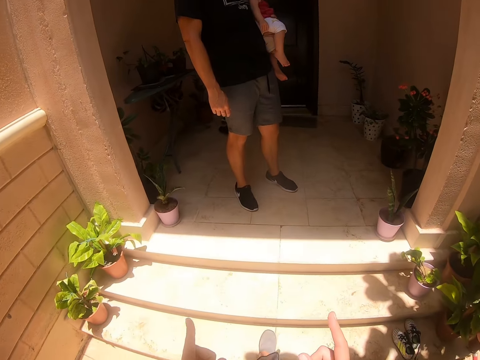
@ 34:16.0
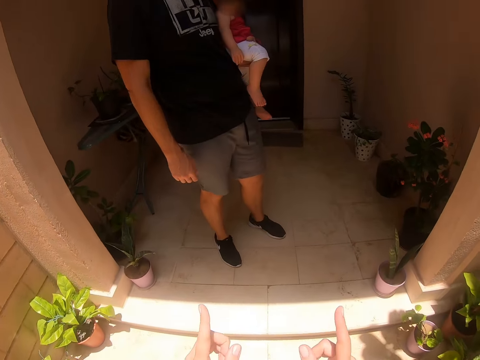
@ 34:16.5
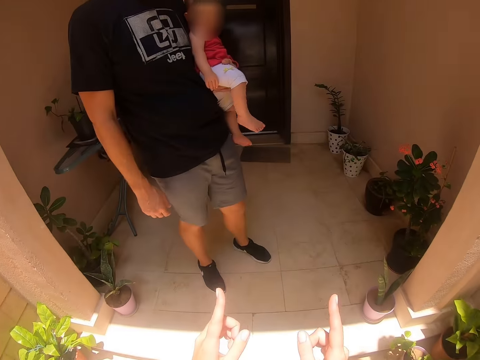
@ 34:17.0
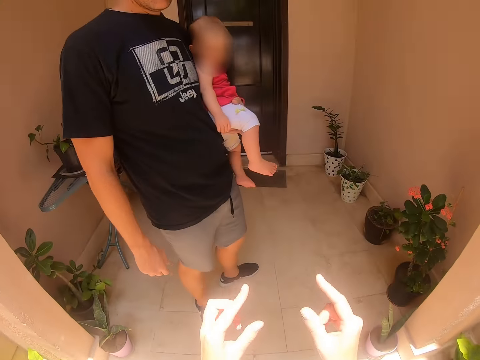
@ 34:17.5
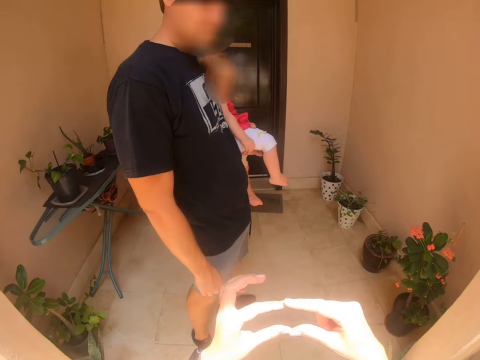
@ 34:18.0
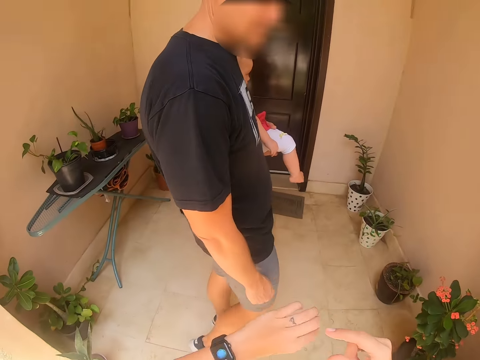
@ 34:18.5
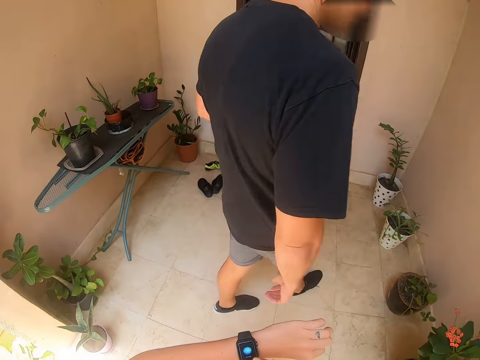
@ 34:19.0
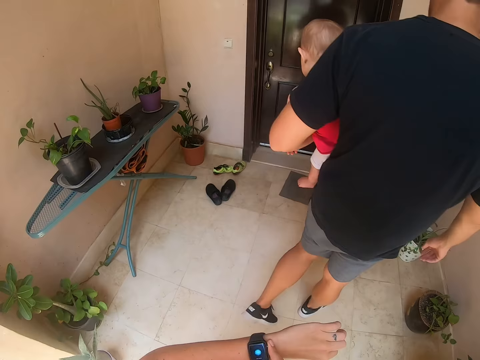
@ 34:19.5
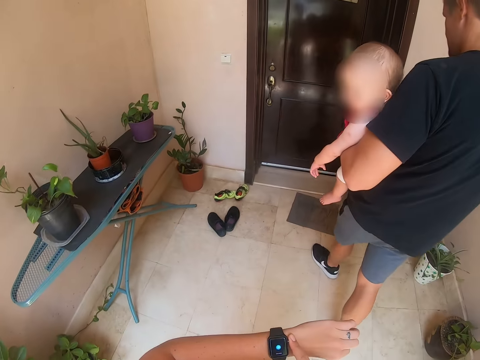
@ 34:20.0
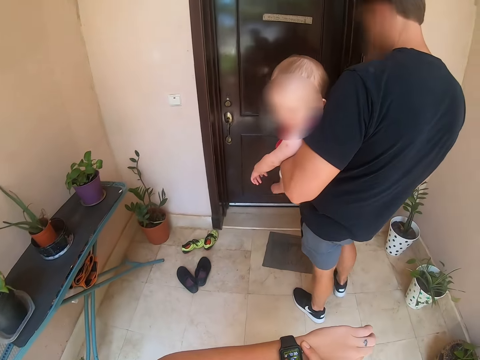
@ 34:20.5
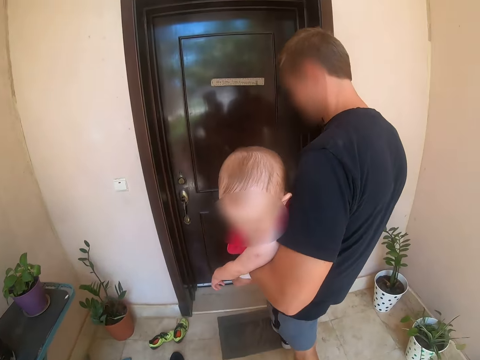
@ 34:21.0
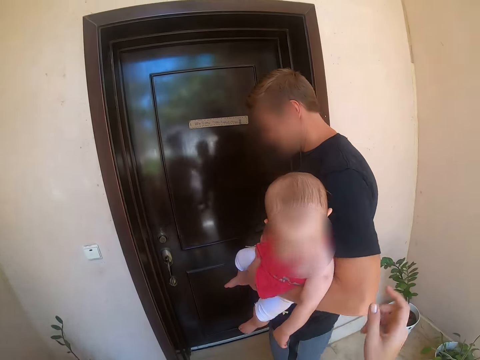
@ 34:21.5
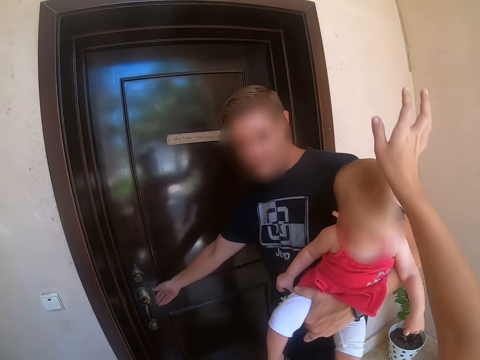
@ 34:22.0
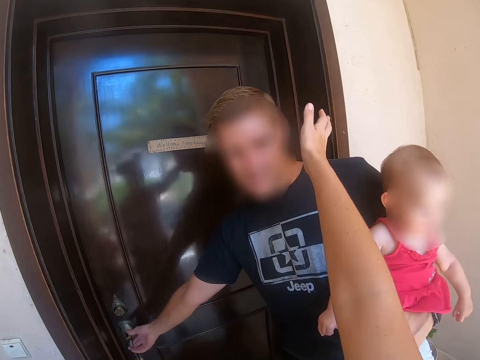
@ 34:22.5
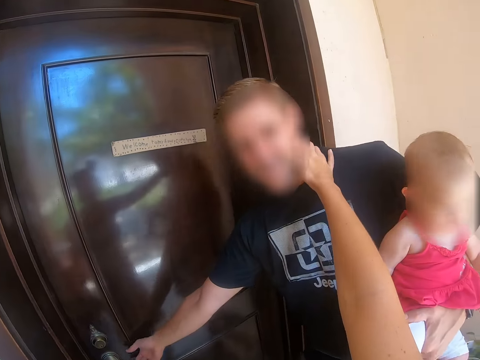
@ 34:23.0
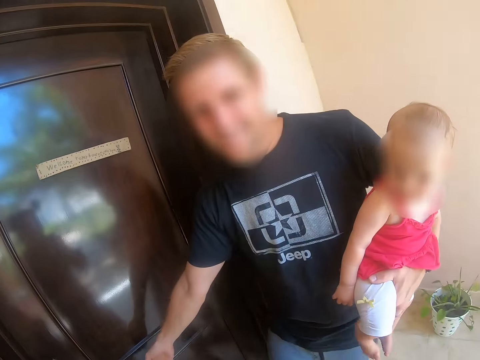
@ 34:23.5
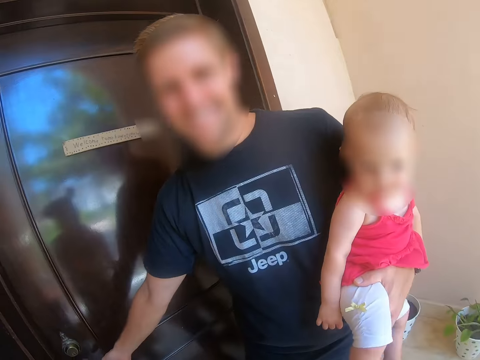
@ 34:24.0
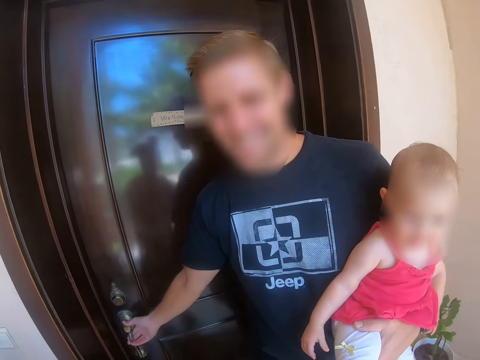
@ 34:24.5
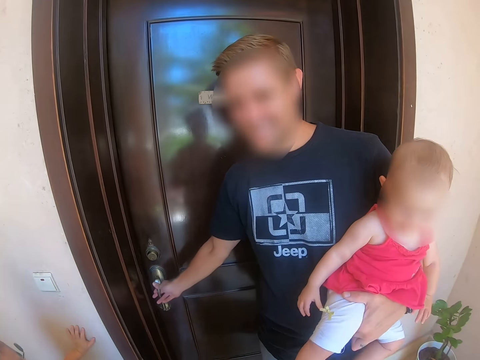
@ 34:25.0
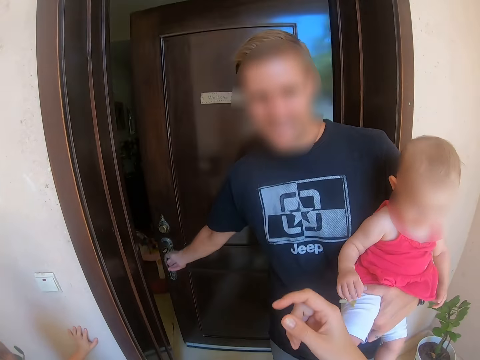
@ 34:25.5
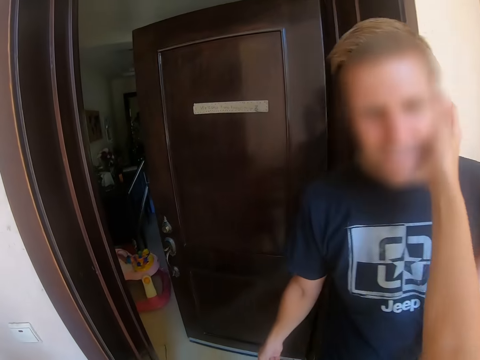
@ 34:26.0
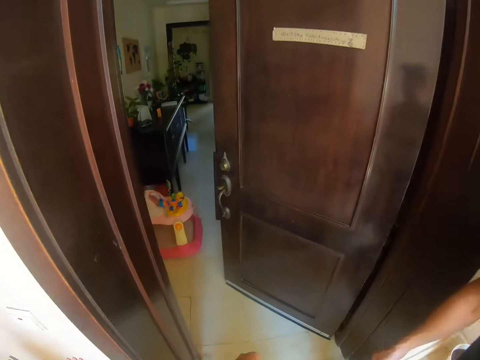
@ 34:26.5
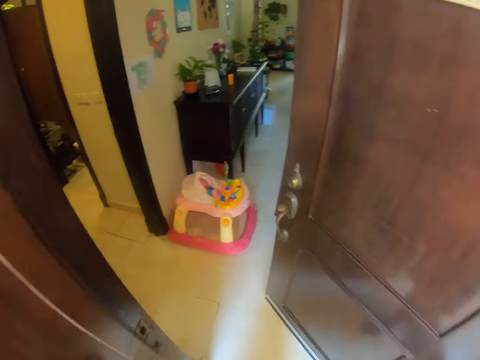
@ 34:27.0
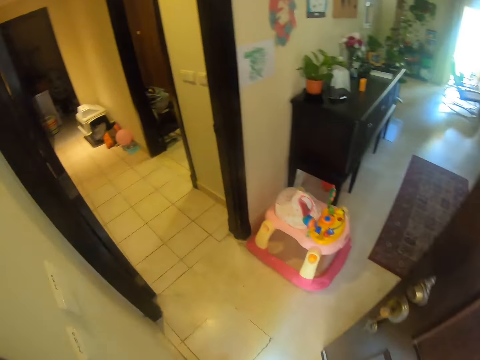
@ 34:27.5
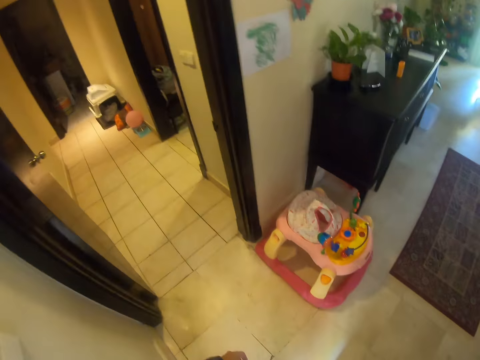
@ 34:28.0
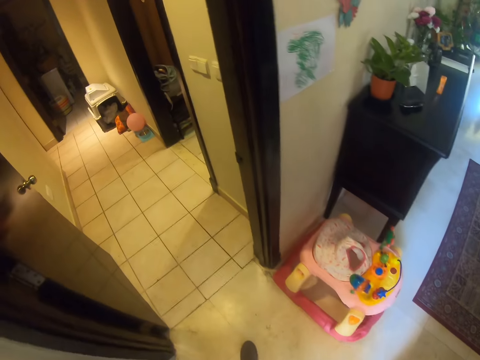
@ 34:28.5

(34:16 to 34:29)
The camera wearer points at a man. They walk around. They converse with the man. They walk around. They lift the right hand. The man opens the door. The camera wearer converses with the man. They walk around.
